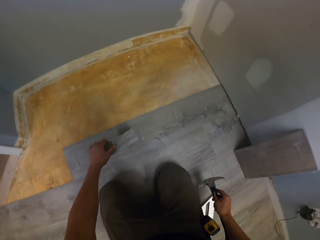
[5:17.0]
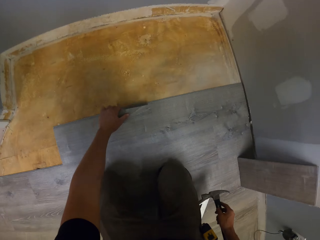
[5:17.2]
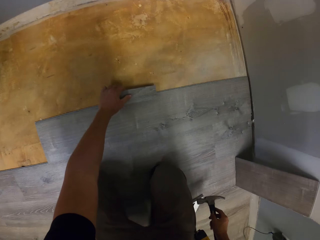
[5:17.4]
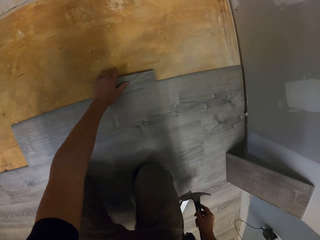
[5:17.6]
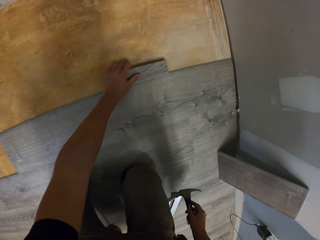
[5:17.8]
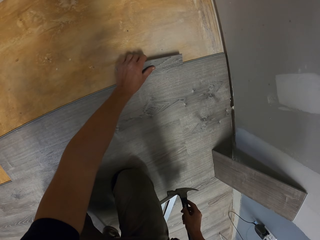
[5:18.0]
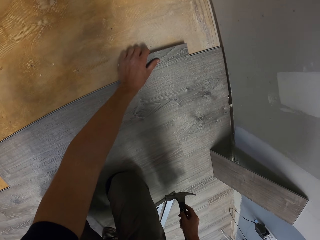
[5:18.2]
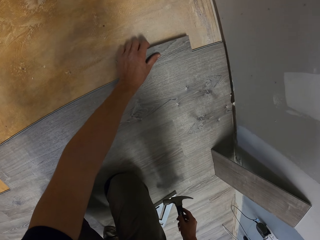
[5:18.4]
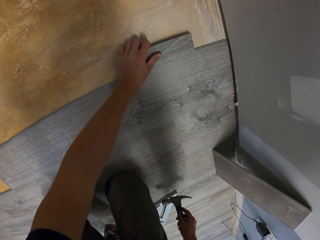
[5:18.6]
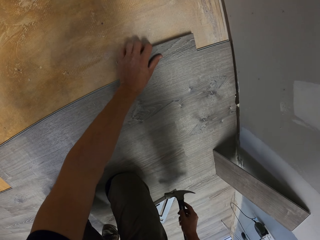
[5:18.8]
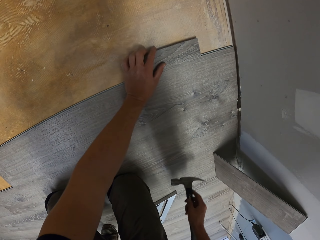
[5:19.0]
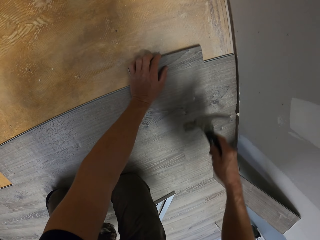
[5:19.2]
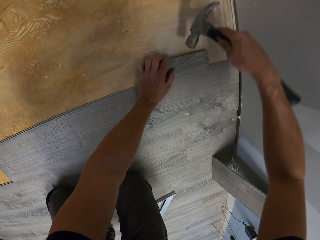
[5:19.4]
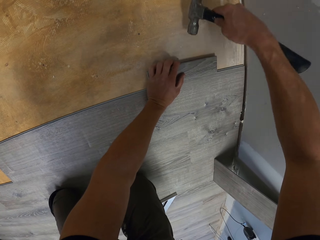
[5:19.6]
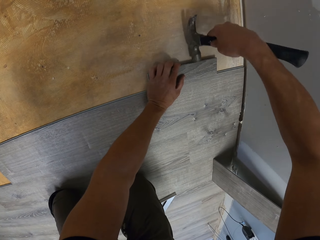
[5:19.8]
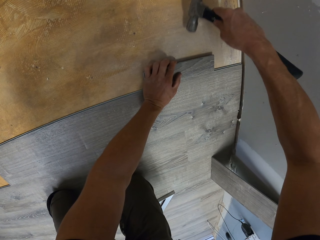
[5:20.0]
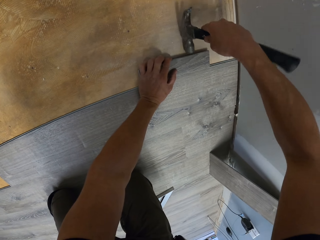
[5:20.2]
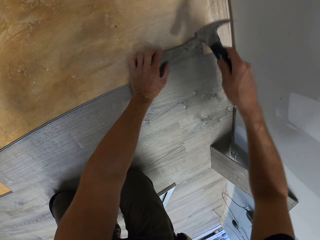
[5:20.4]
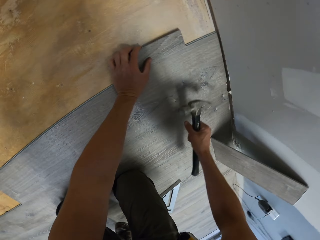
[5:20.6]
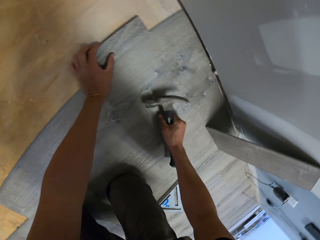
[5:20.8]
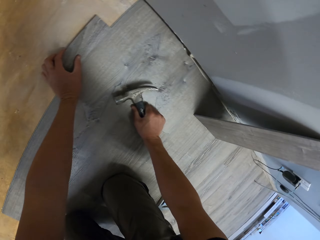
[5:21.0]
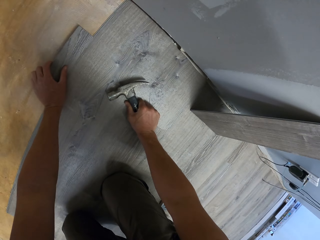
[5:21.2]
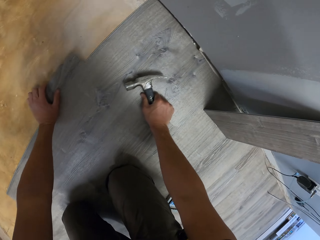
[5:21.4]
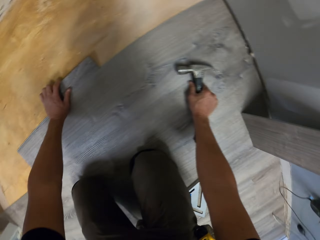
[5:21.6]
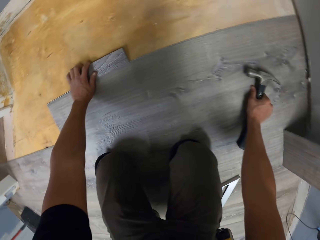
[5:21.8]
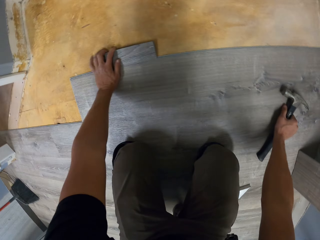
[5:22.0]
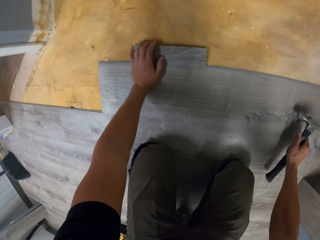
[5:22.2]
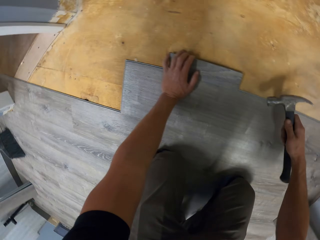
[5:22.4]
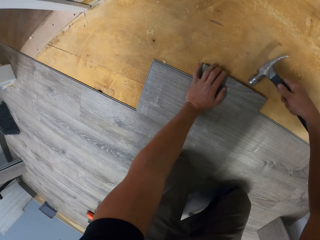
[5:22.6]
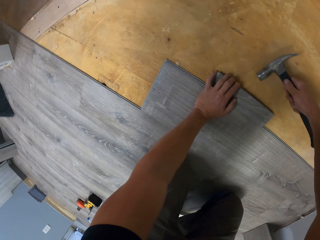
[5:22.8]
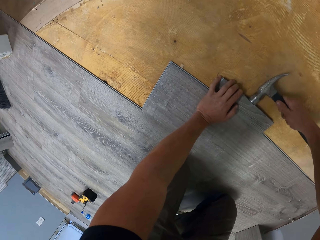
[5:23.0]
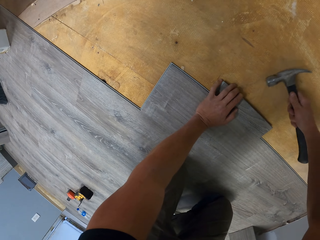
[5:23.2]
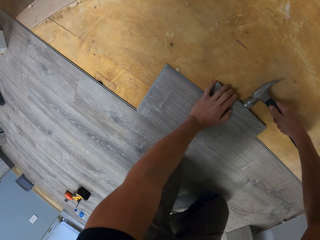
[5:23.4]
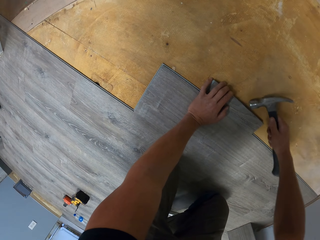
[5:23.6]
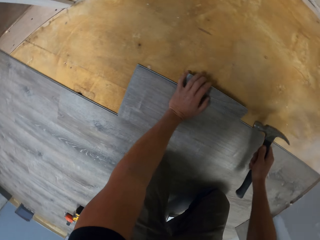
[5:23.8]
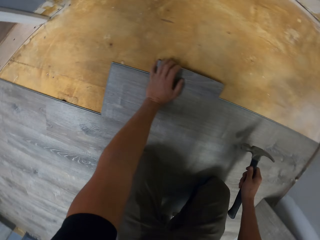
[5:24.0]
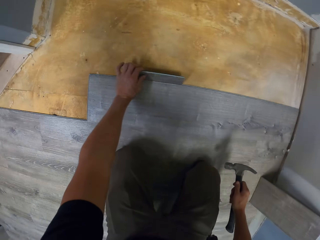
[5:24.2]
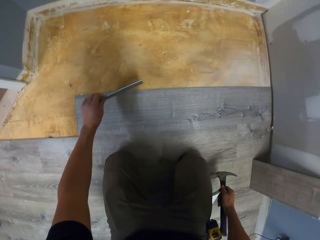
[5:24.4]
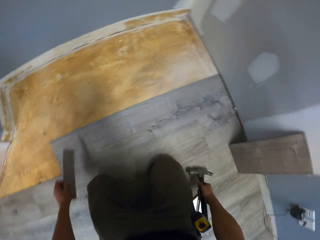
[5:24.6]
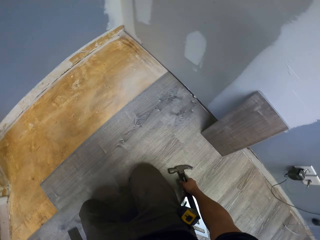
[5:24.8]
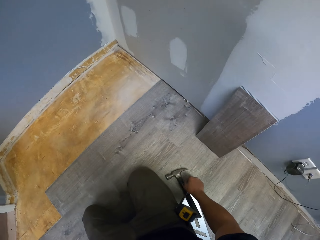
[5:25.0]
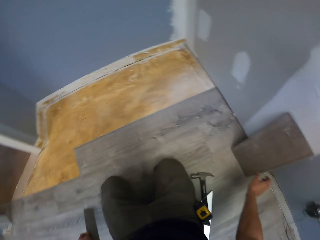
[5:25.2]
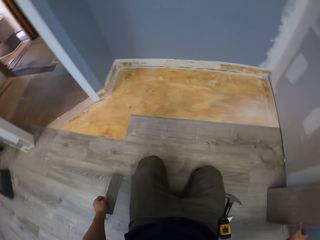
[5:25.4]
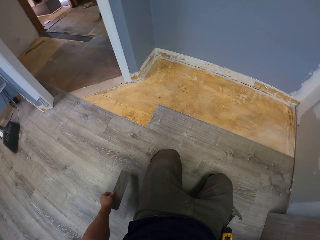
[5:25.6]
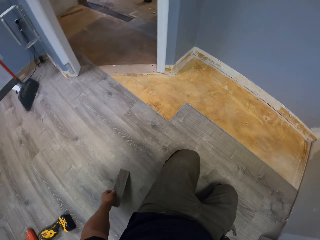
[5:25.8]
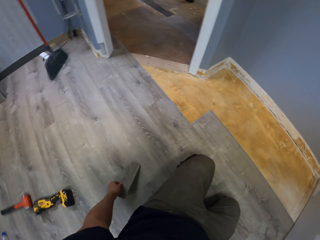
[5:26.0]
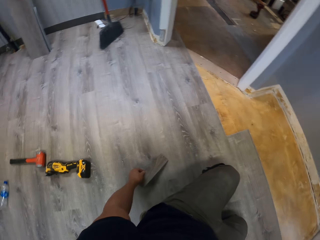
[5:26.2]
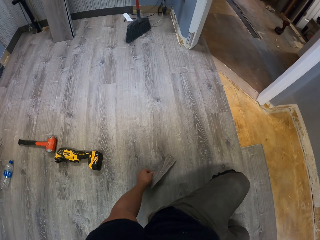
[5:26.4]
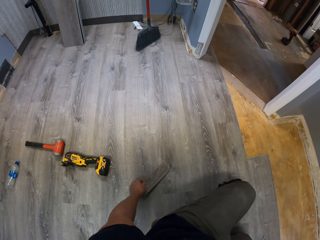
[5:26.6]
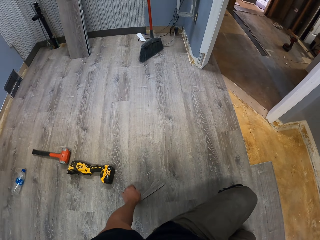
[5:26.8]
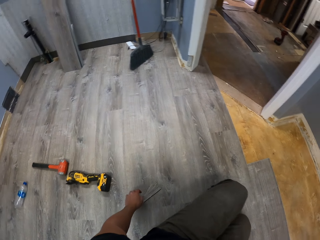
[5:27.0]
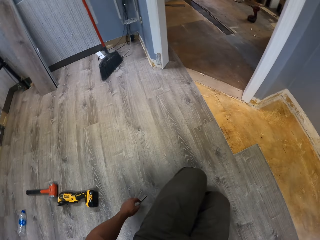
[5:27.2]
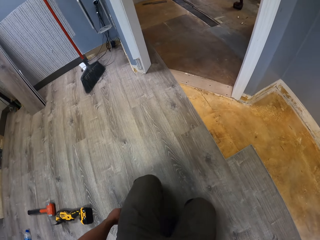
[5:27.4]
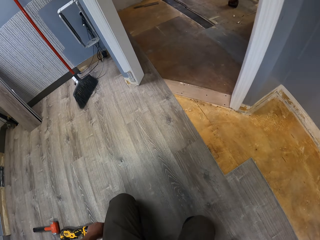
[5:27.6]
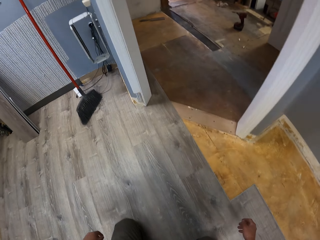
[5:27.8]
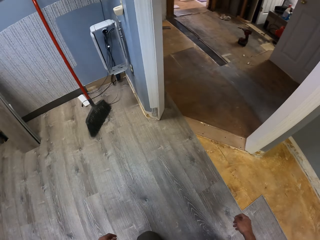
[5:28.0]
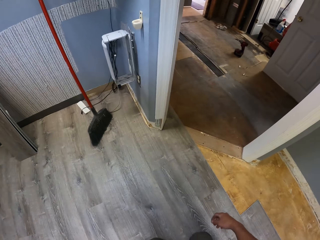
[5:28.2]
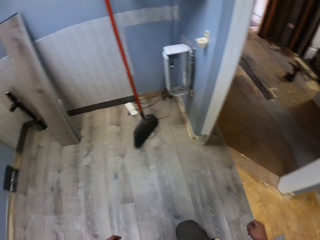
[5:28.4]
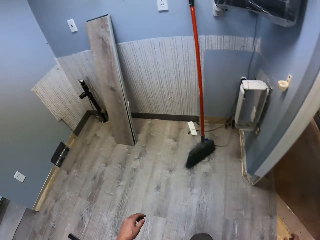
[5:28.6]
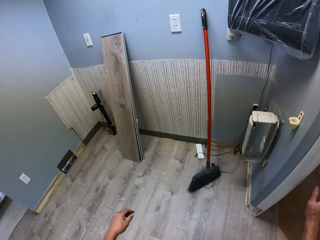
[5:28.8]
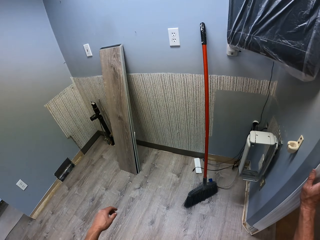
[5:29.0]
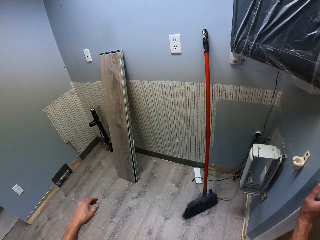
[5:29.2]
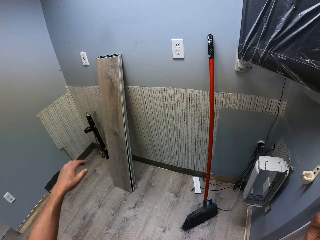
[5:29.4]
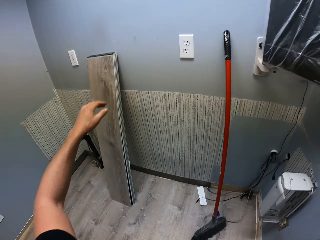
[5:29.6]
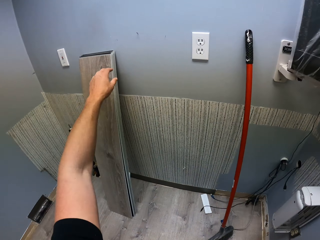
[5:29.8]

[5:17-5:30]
The camera wearer swings the left hand. They put the tile on the floor. They hit the tile using a claw hammer. They move the tile on the floor. They hit the tile using the claw hammer. They carry the tile with the left hand. They drop the claw hammer on the floor. They pick up the tile with the right hand. They move on the floor with the knee.

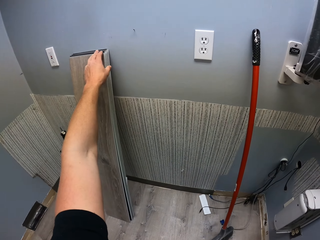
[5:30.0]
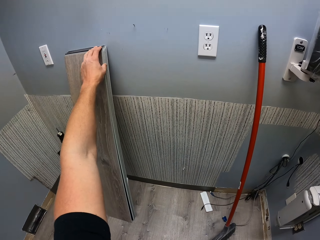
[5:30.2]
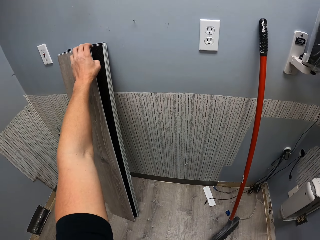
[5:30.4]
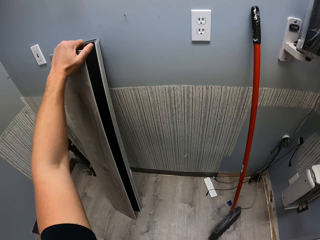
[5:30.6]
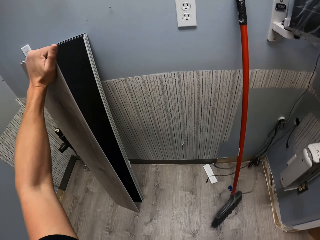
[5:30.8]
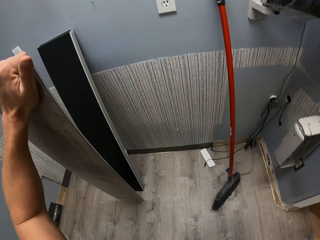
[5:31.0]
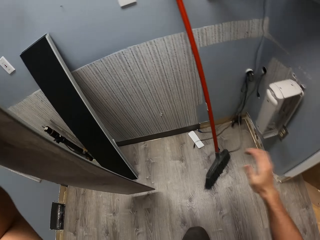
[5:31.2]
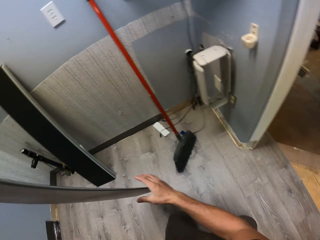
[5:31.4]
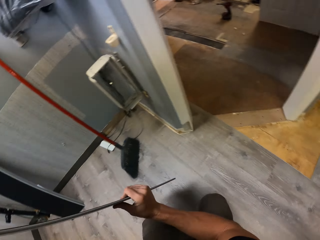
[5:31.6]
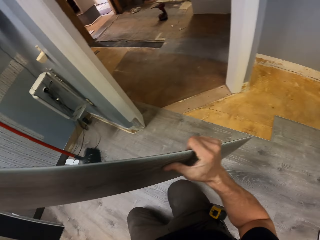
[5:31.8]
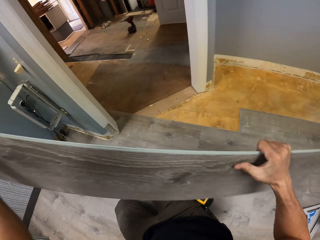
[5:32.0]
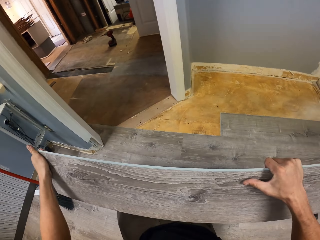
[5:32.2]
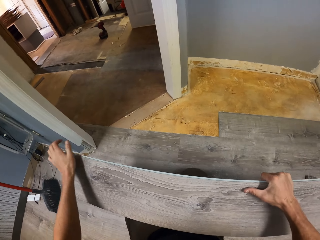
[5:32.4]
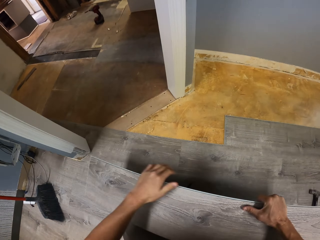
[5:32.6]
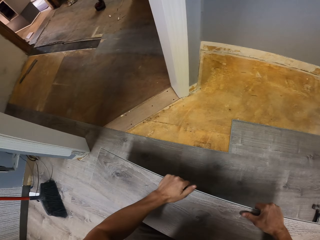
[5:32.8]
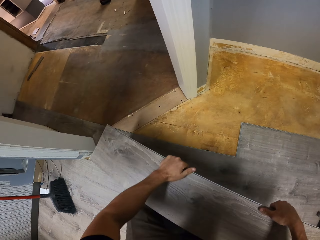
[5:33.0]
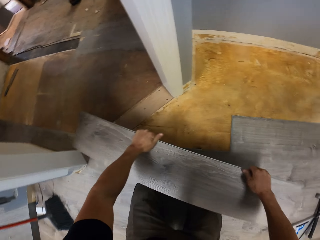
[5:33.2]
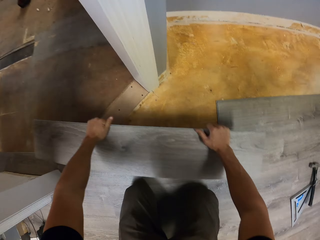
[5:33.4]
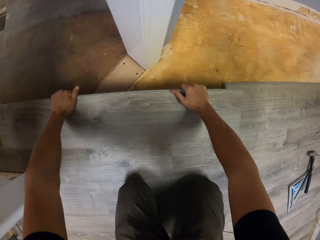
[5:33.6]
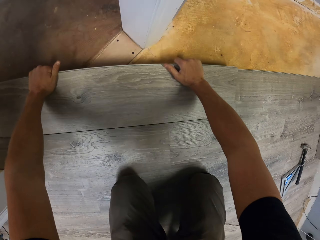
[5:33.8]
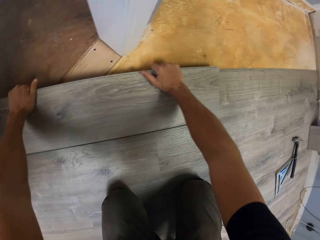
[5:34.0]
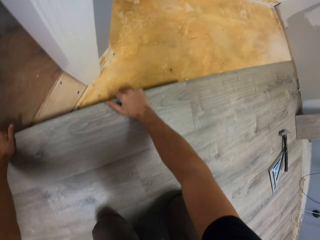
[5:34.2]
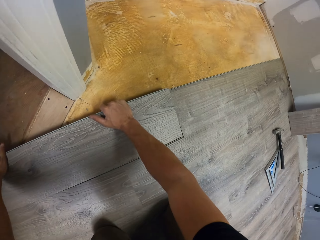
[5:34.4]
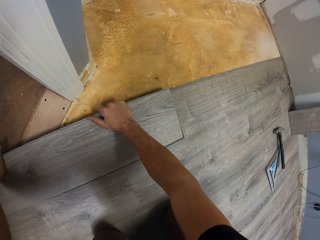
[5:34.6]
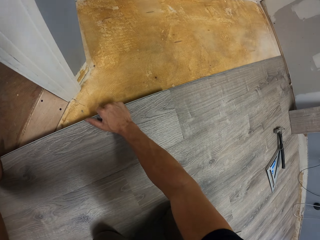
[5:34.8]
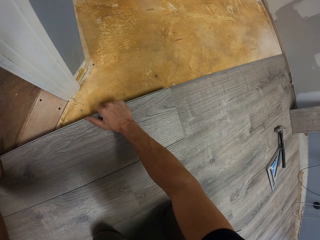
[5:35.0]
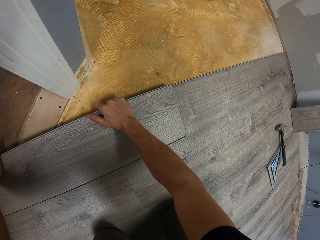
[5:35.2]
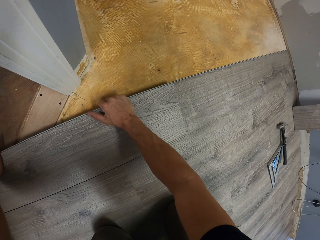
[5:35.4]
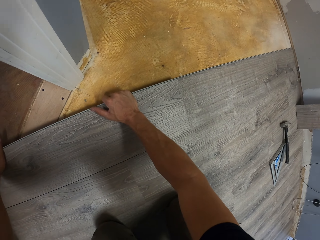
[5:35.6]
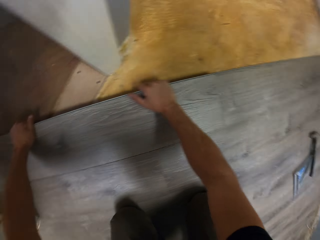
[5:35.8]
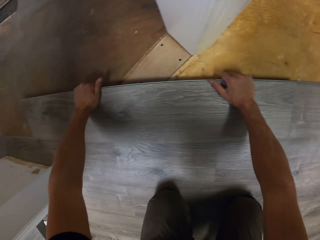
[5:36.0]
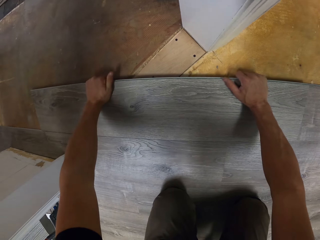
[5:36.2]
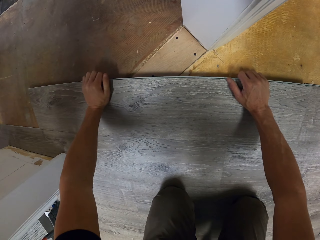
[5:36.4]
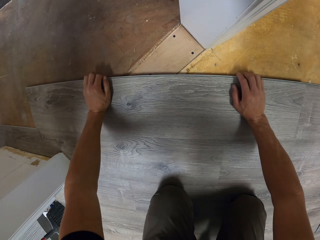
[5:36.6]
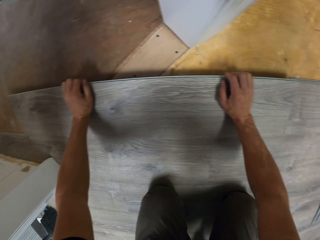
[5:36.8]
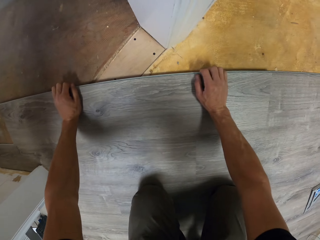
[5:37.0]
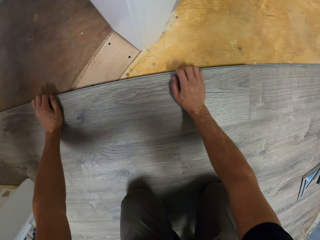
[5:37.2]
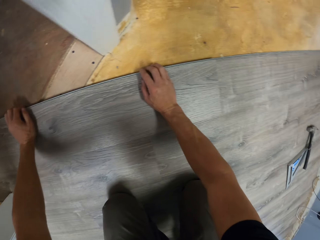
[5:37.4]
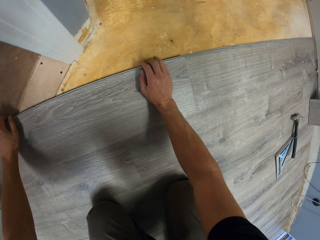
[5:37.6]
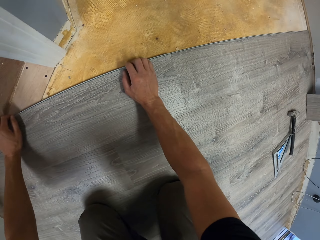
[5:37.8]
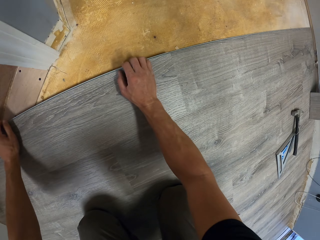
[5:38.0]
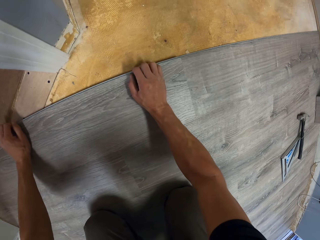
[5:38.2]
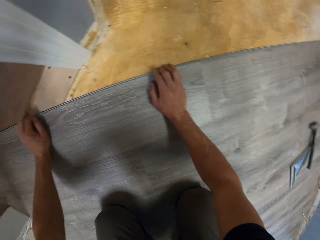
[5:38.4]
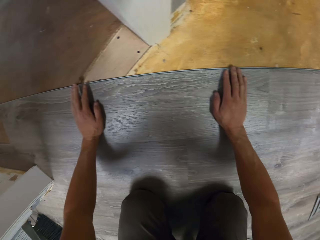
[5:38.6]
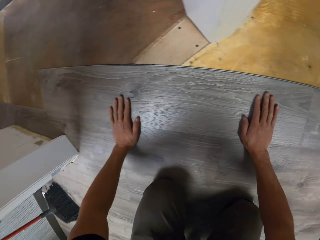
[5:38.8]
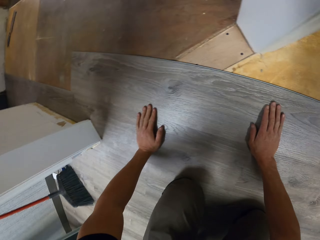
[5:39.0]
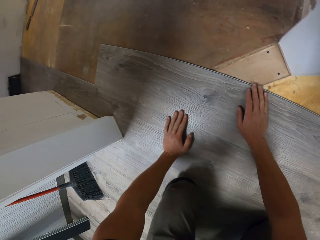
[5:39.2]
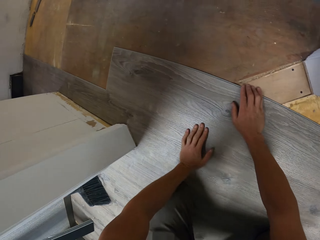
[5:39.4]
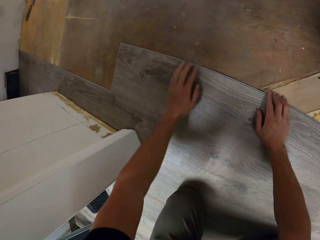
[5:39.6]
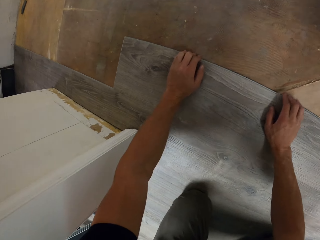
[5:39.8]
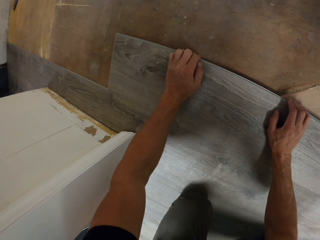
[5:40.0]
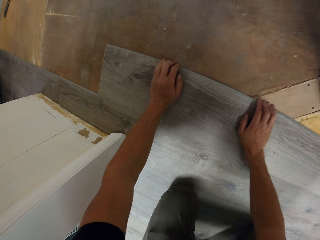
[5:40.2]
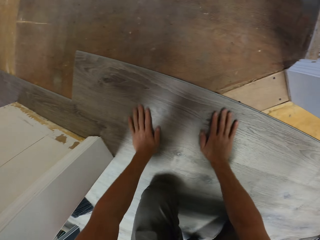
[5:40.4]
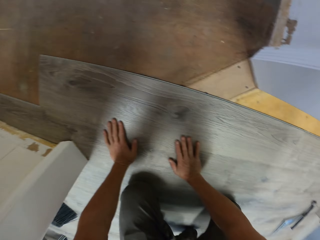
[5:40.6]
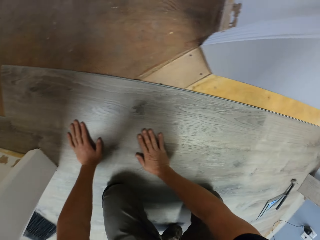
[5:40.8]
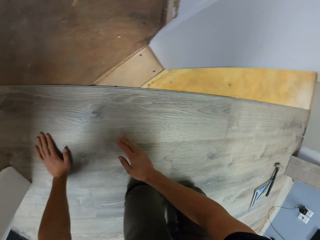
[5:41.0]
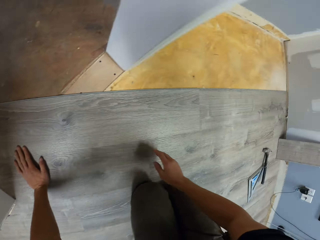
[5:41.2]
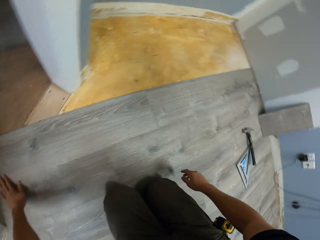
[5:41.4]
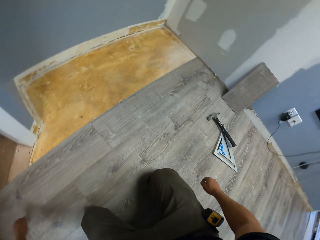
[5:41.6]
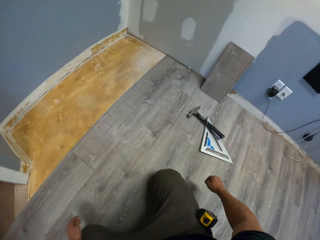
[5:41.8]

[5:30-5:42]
The camera wearer picks up the hardwood tile with the left hand. They hold the tile with the right hand. They swing both hands. They put the tile on the floor. They fit the tile on the floor with both hands. They touch the tiles with both hands.
